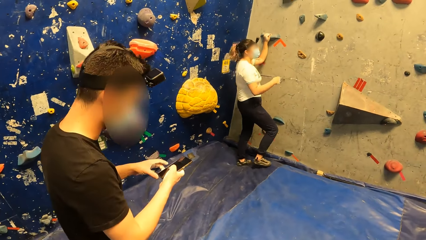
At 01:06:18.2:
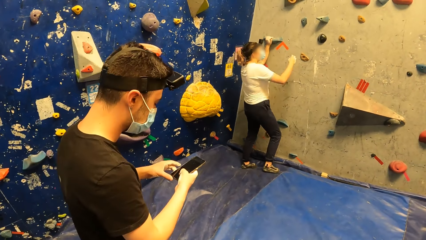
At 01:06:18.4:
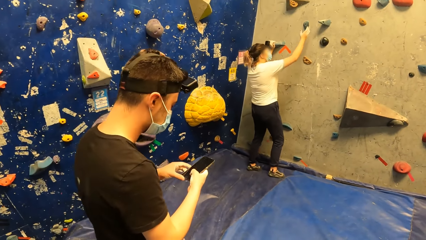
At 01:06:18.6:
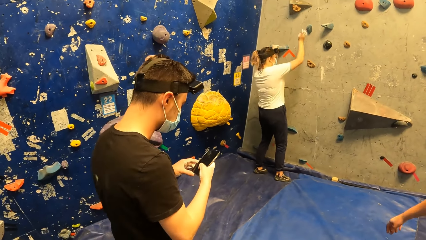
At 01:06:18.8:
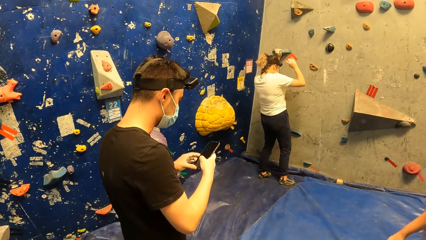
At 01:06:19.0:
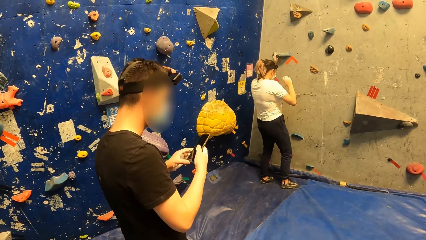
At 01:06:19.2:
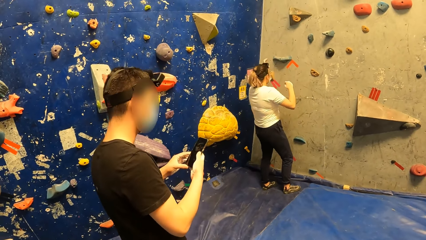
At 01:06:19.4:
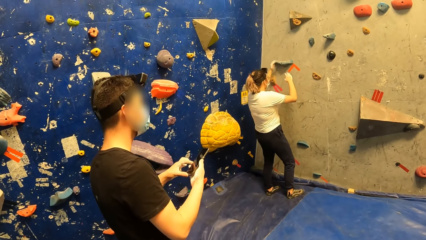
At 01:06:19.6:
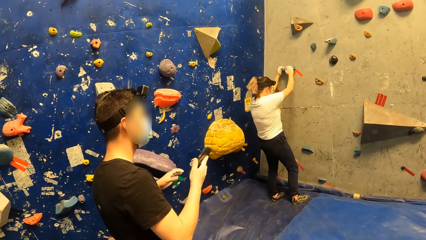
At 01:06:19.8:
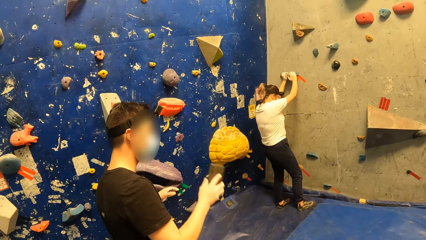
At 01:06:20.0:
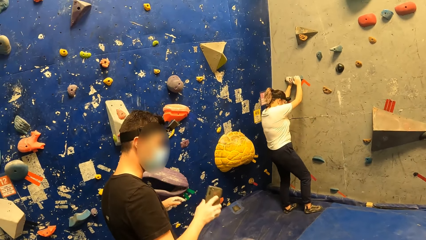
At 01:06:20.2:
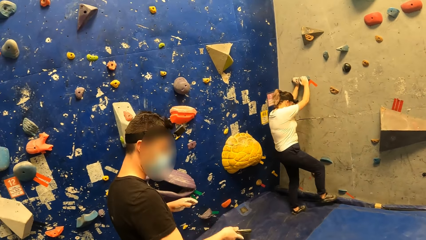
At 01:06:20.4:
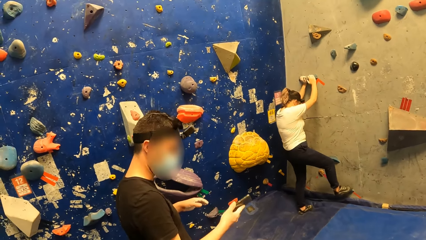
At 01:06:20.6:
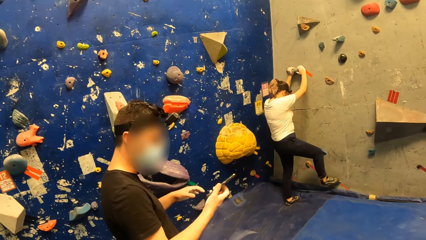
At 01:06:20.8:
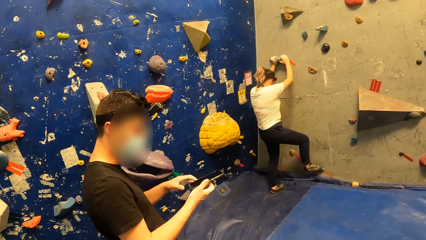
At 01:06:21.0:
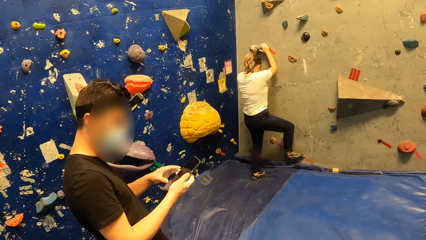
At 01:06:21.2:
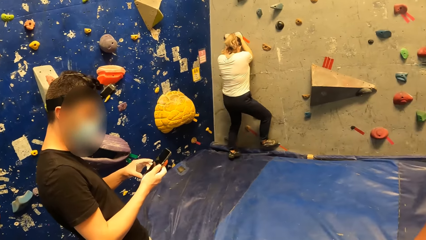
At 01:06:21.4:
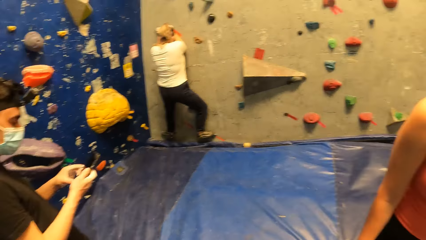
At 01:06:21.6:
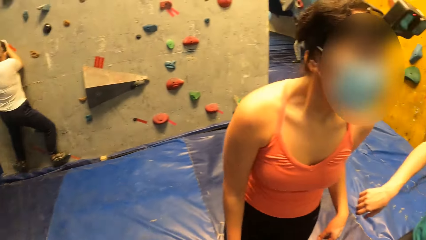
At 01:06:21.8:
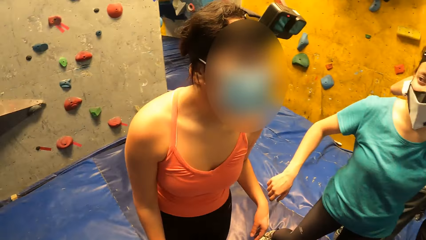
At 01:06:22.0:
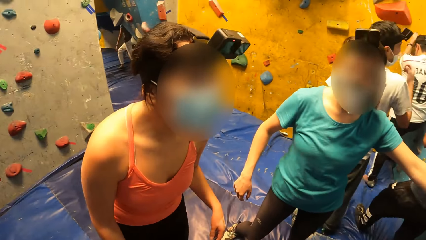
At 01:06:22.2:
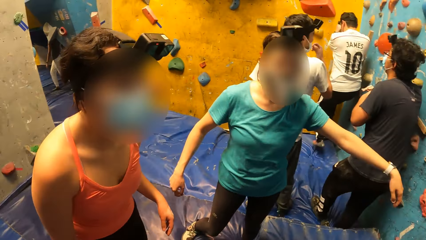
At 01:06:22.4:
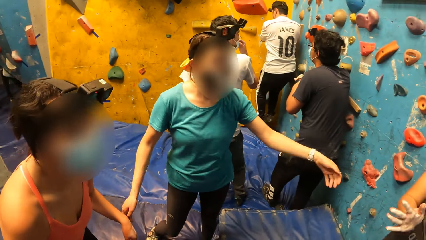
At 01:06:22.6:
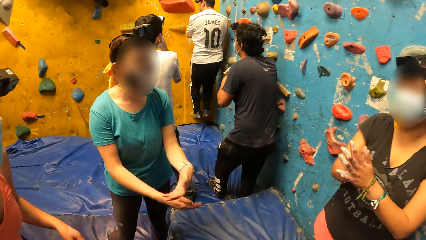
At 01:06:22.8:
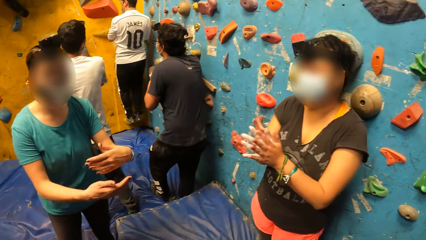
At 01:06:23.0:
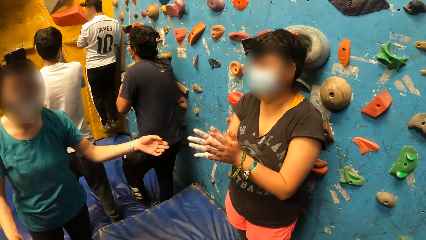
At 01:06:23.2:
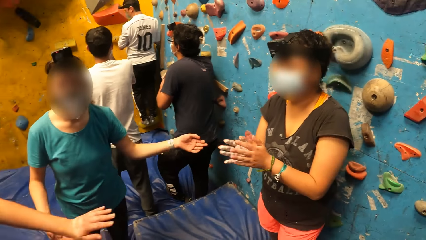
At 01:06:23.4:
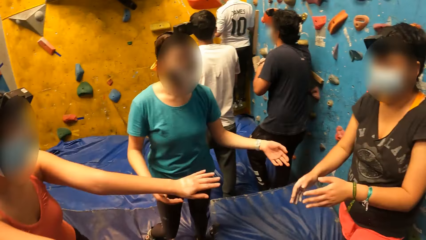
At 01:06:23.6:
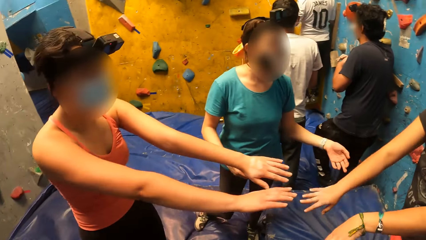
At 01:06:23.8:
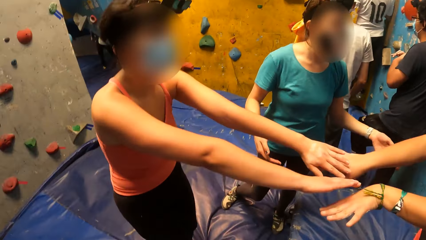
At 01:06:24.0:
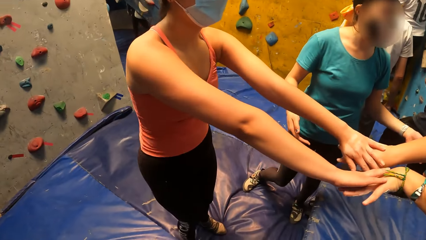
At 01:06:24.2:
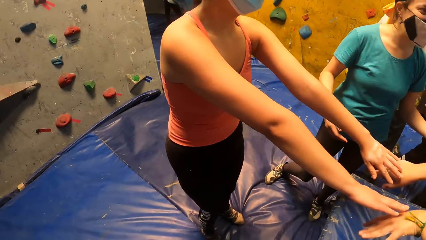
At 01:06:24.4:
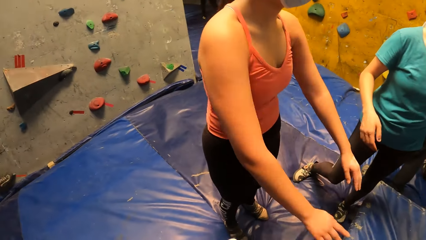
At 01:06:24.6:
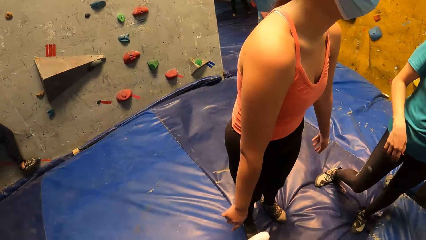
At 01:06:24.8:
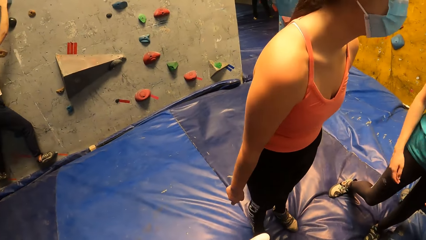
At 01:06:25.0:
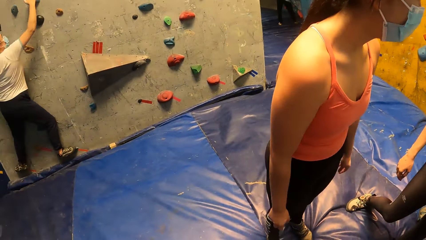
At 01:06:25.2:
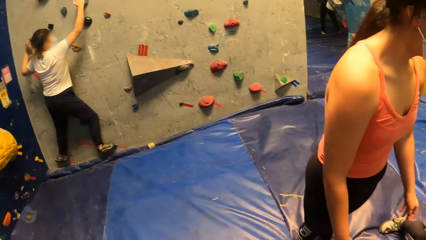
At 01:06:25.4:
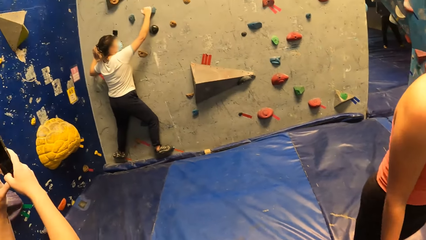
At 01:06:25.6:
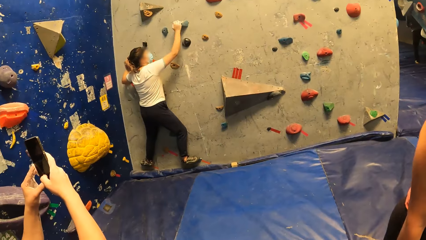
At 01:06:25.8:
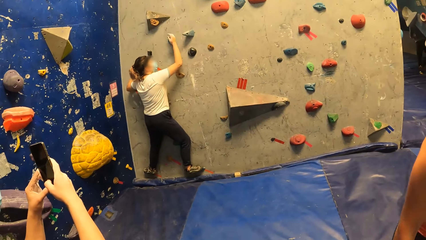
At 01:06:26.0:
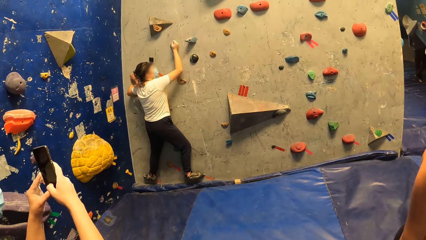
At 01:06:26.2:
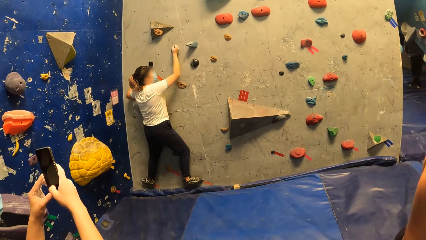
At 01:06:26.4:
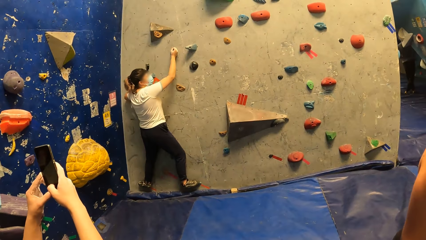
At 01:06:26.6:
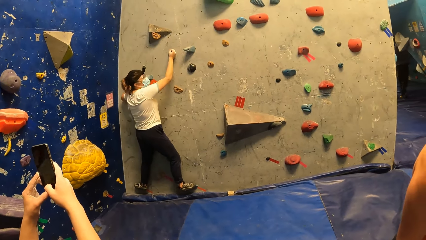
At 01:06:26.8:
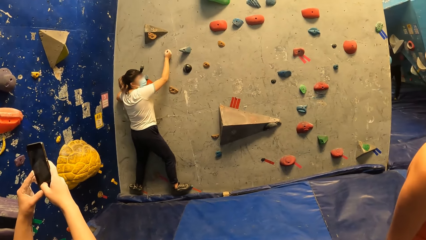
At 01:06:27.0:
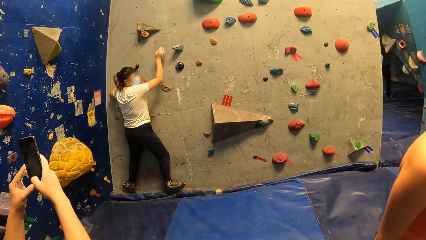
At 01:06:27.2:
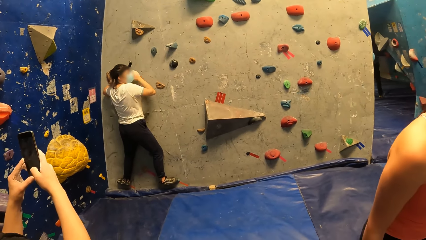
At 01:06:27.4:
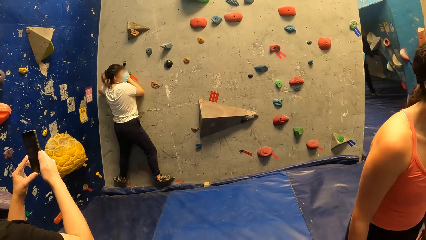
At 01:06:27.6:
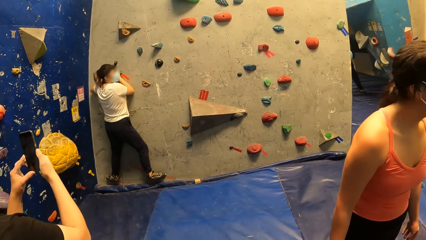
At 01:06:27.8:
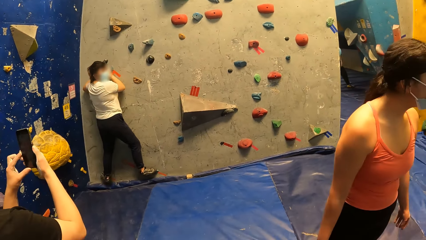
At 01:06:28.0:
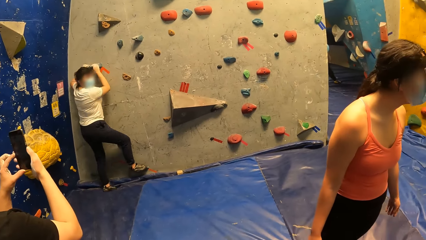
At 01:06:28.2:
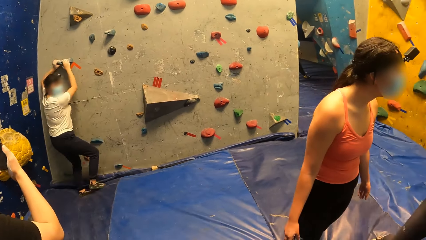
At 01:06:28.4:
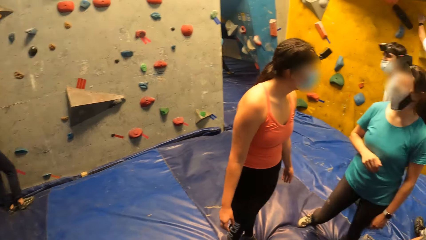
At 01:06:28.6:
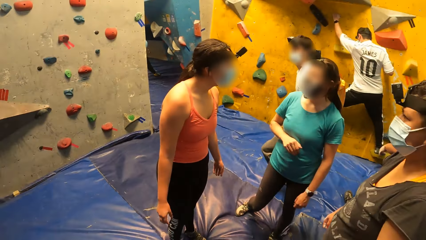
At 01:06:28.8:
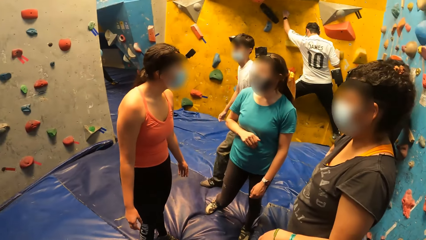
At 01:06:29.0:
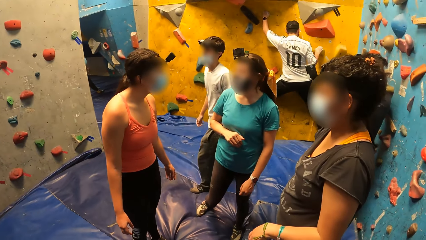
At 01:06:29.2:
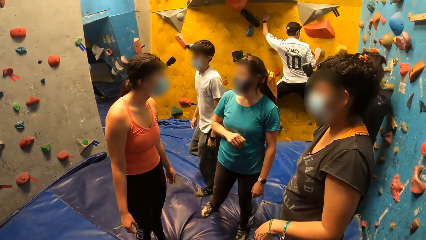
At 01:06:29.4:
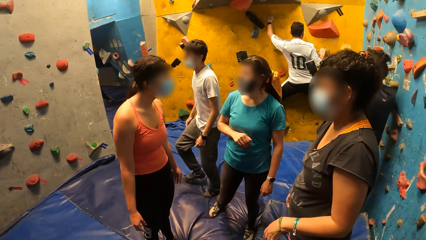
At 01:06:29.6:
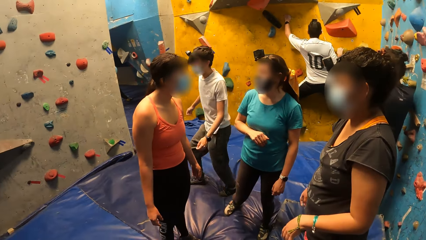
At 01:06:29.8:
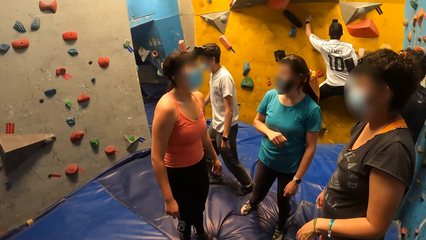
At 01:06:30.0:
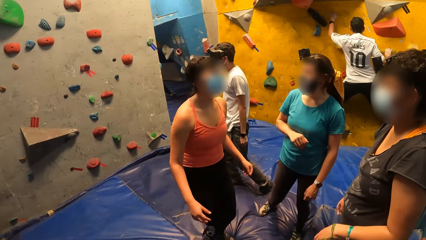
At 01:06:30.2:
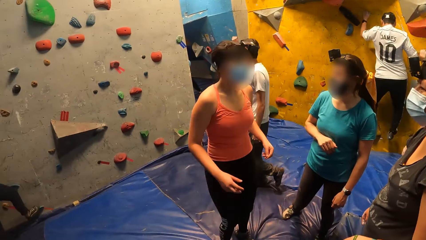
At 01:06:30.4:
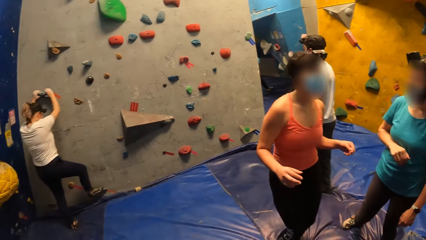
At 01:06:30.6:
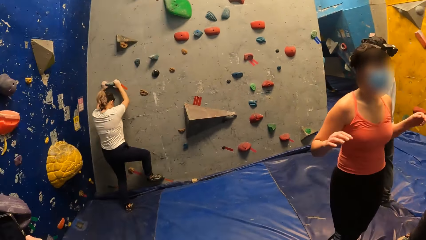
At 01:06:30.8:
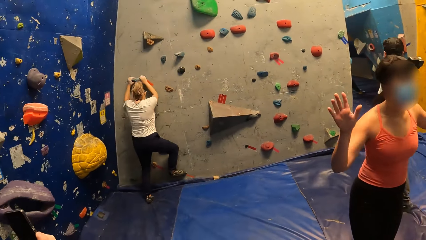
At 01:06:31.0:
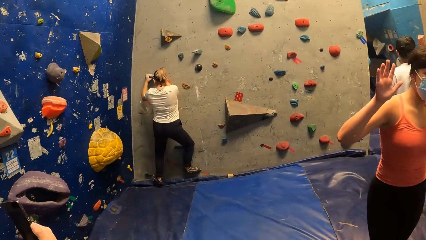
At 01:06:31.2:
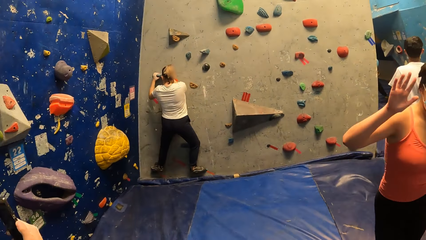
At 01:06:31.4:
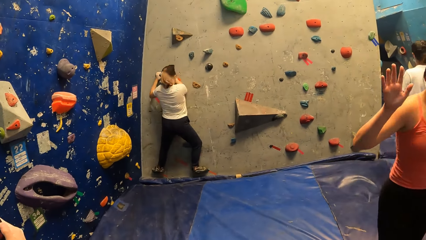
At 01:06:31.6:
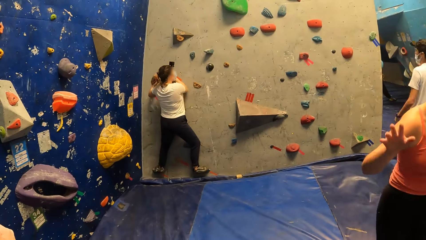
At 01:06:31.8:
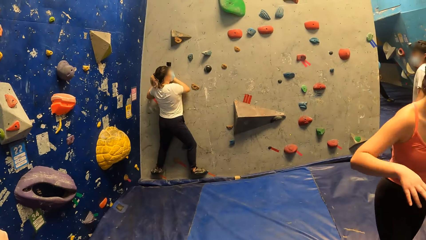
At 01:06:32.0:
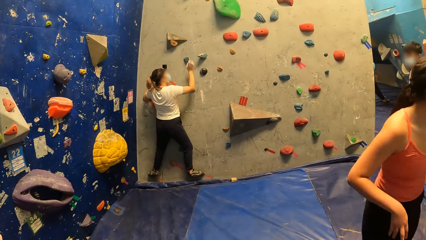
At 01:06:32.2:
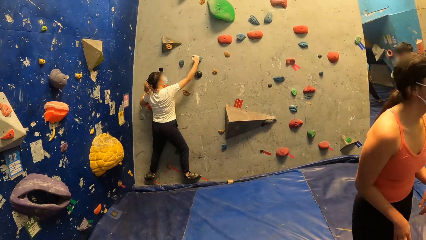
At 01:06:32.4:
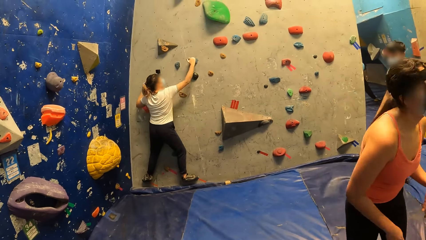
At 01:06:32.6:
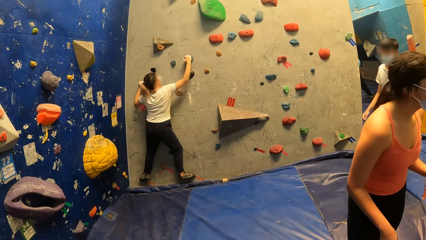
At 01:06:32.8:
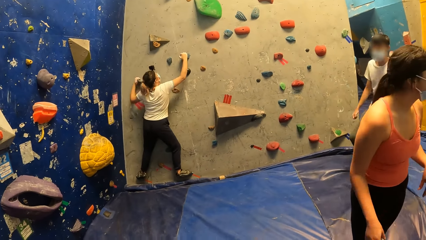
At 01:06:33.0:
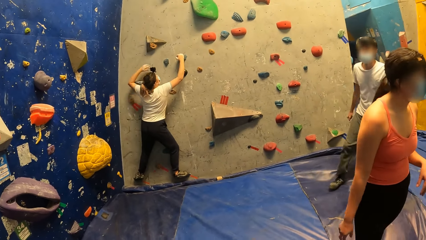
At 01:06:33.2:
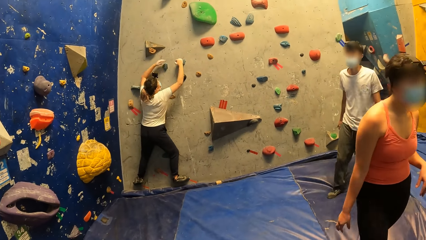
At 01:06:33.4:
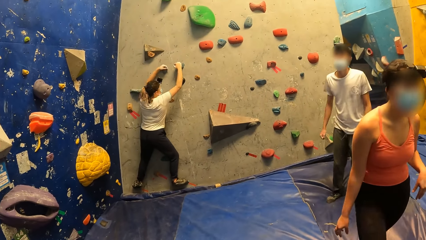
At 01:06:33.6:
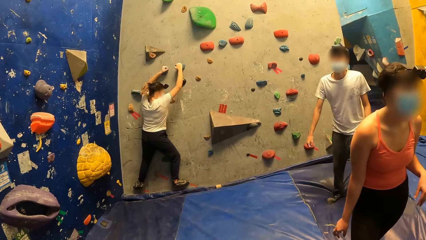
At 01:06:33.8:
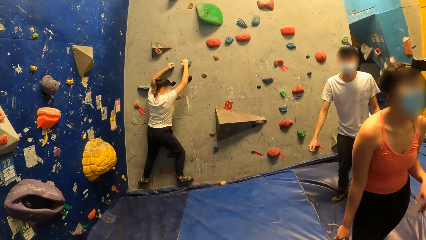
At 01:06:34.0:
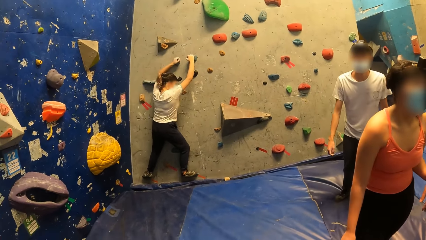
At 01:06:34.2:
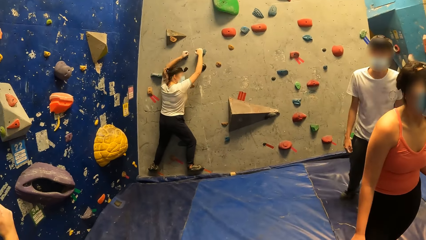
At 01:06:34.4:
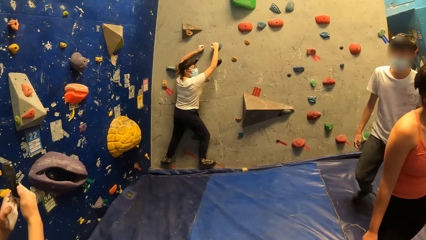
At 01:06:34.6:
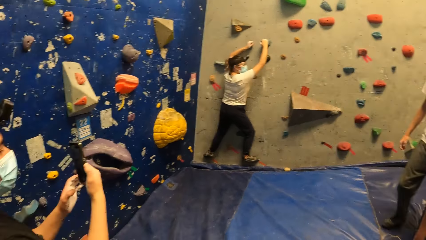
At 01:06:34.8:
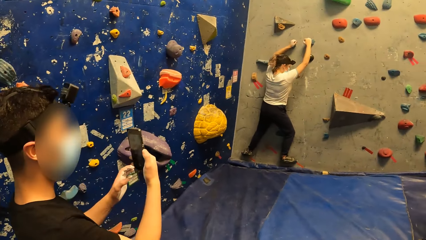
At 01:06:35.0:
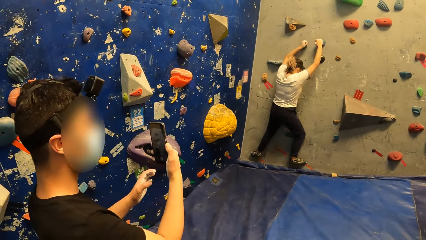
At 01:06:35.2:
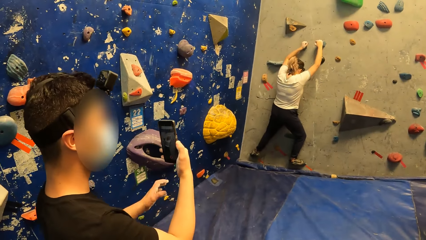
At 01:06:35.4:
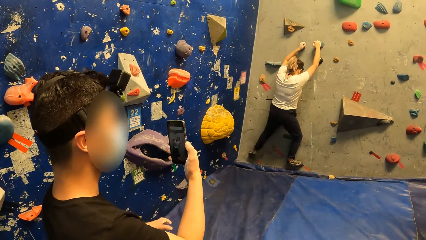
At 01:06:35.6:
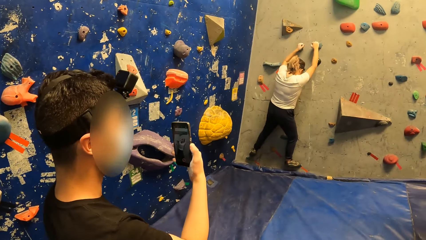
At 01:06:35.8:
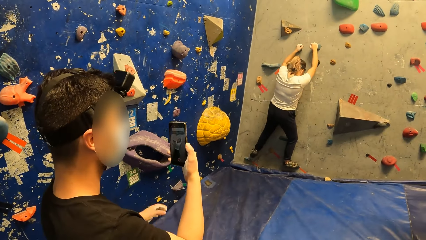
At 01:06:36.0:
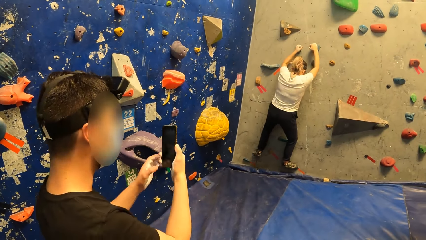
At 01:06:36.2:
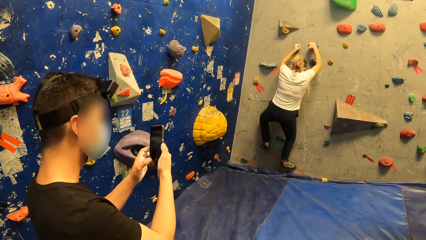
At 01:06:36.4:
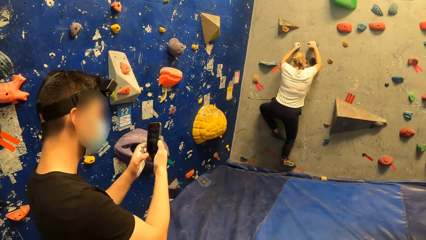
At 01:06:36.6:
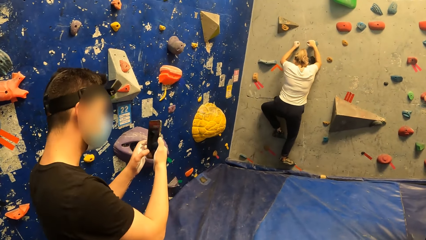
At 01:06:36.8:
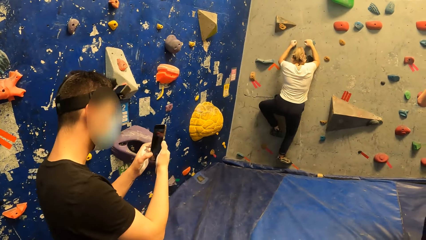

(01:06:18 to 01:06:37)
A woman climbs the bouldering wall. The camera wearer looks around the room. A man climbs the bouldering wall. Another man walks around the room. Another woman jumps and dances. The second man walks around the room.
